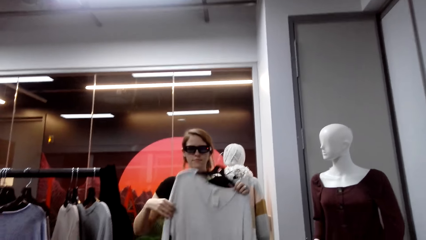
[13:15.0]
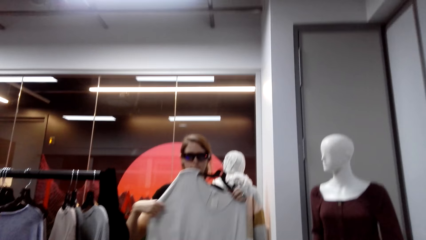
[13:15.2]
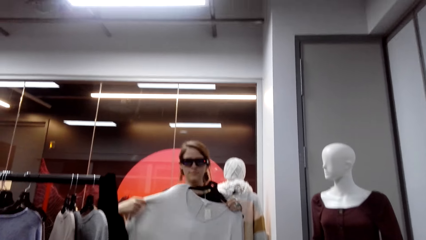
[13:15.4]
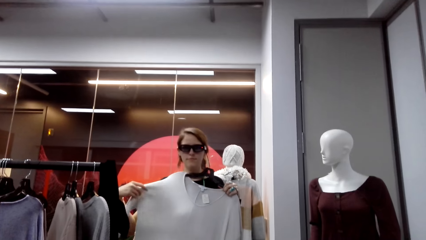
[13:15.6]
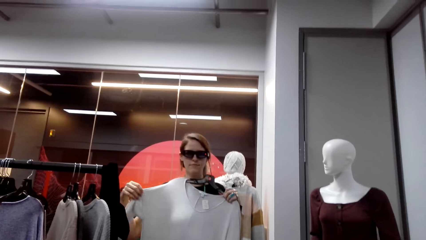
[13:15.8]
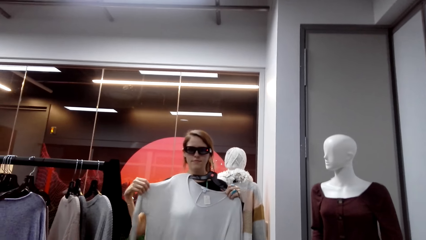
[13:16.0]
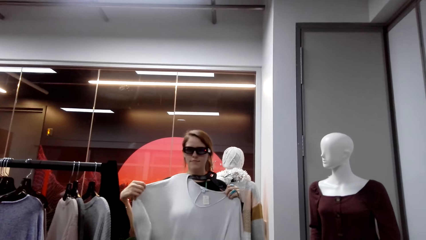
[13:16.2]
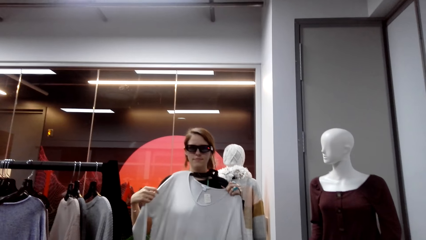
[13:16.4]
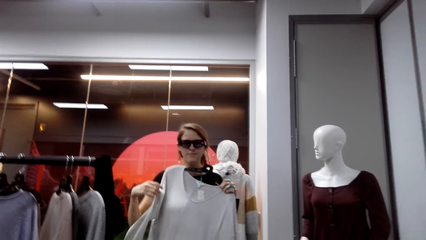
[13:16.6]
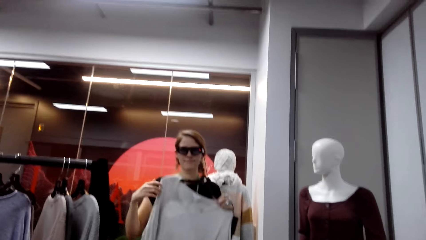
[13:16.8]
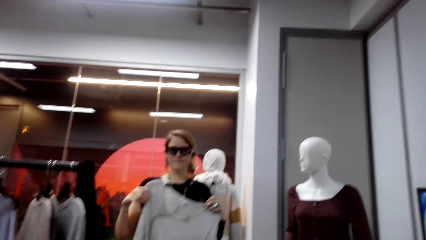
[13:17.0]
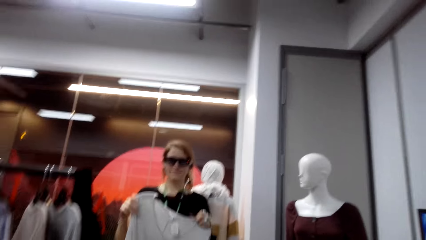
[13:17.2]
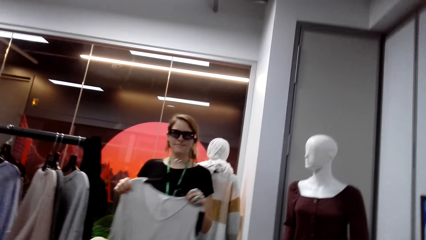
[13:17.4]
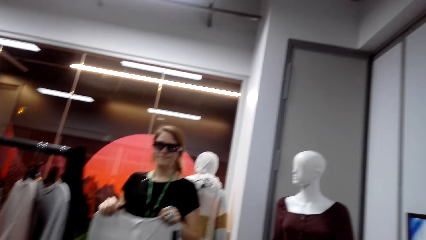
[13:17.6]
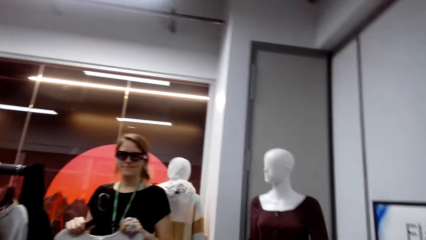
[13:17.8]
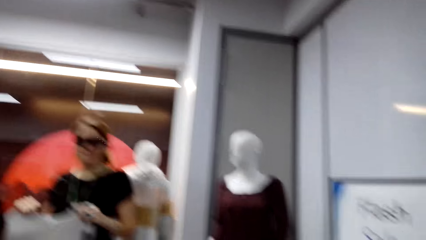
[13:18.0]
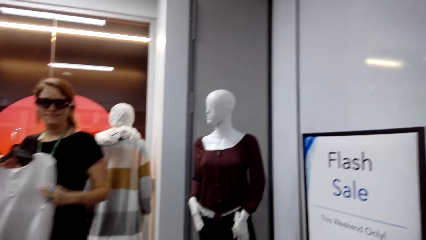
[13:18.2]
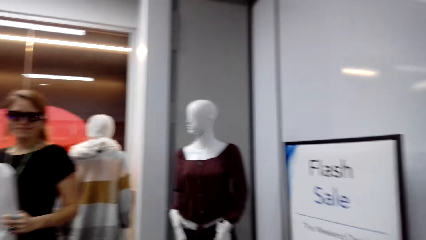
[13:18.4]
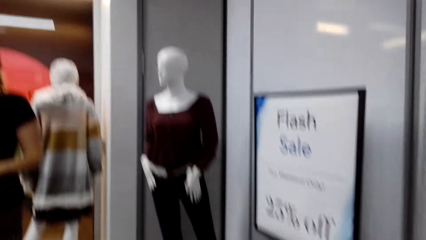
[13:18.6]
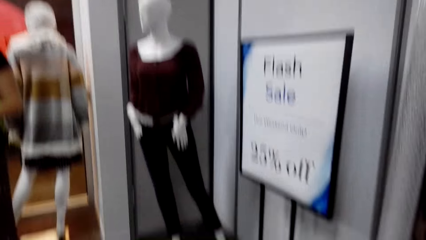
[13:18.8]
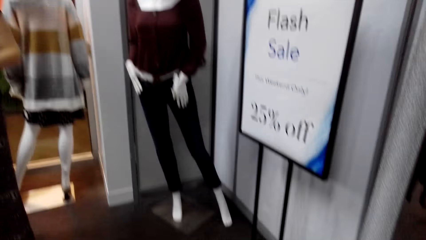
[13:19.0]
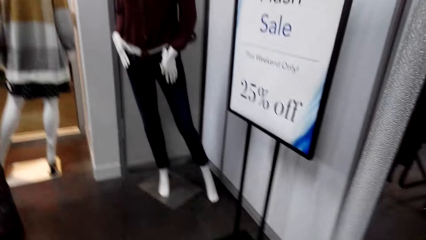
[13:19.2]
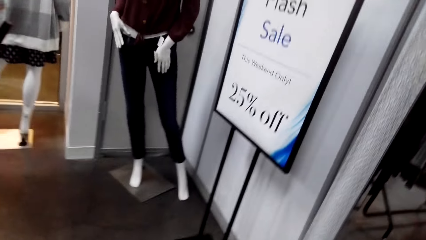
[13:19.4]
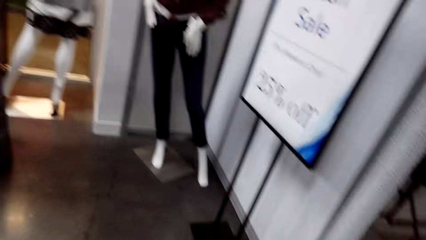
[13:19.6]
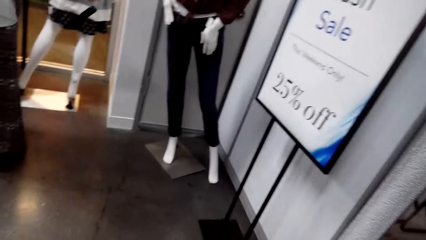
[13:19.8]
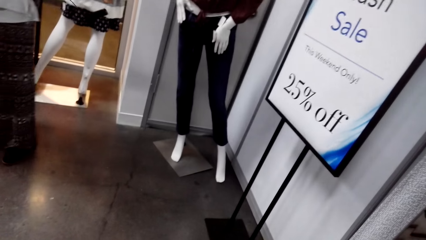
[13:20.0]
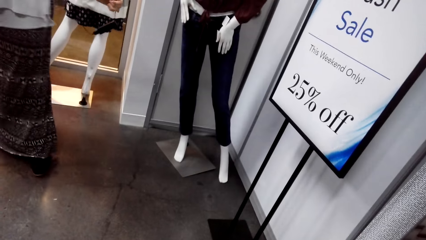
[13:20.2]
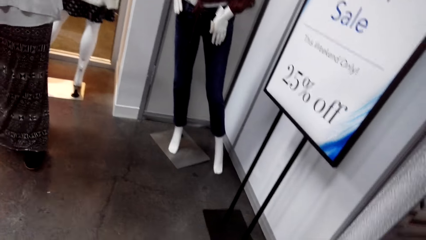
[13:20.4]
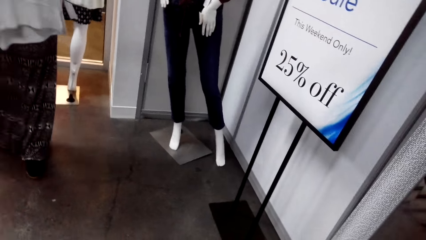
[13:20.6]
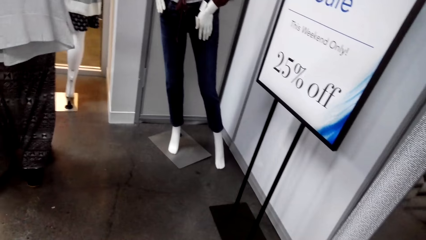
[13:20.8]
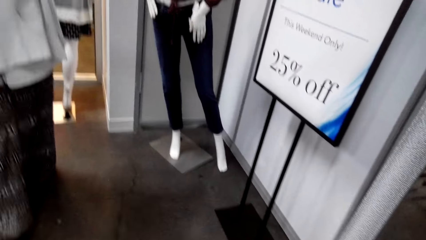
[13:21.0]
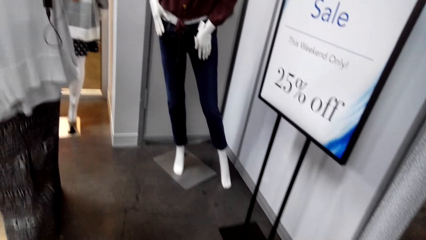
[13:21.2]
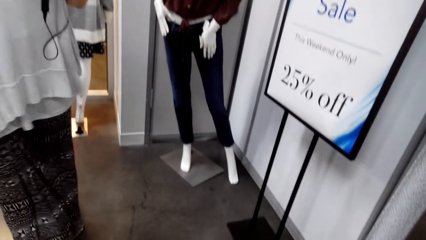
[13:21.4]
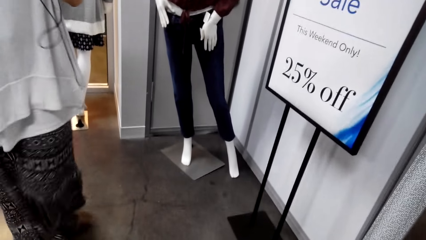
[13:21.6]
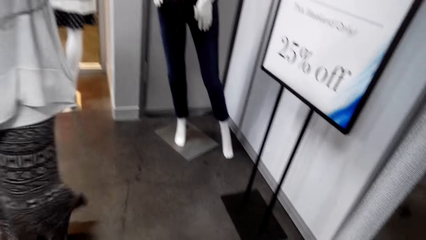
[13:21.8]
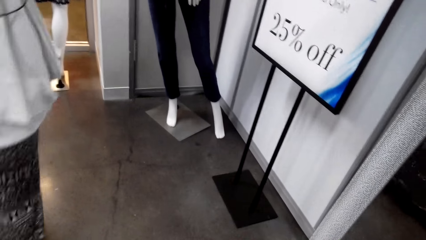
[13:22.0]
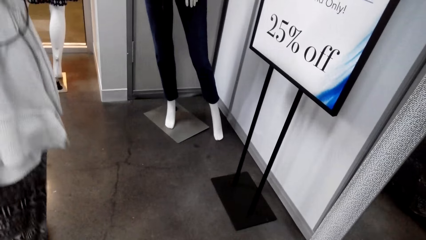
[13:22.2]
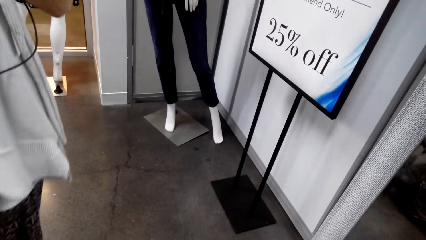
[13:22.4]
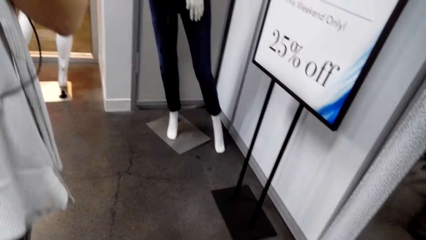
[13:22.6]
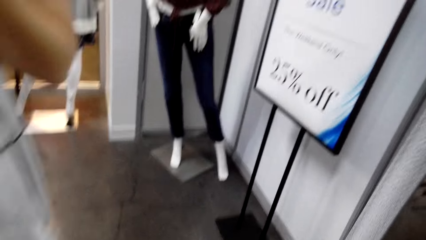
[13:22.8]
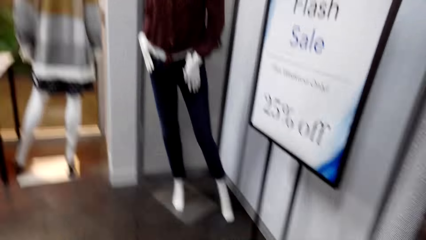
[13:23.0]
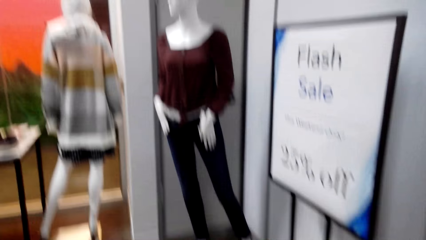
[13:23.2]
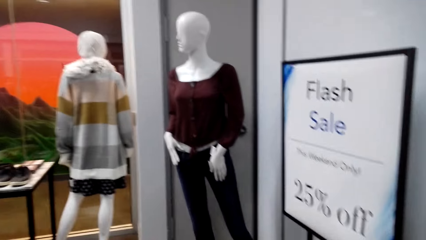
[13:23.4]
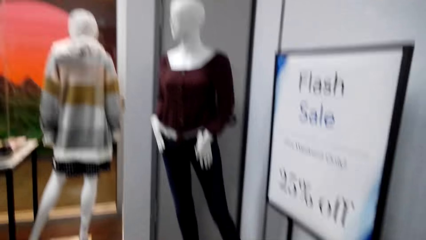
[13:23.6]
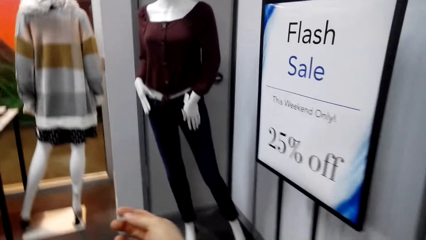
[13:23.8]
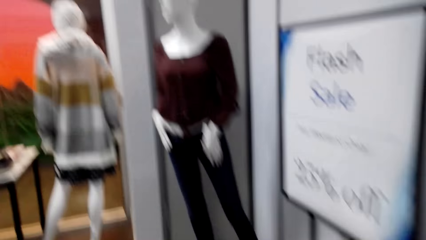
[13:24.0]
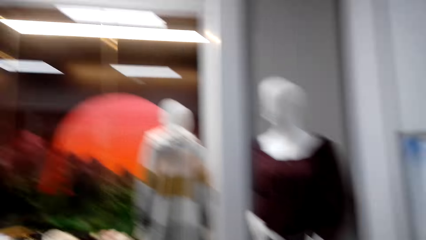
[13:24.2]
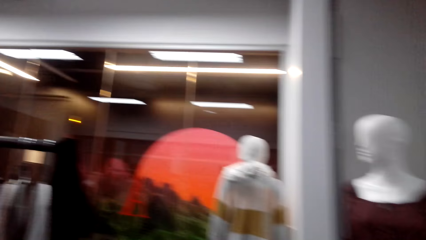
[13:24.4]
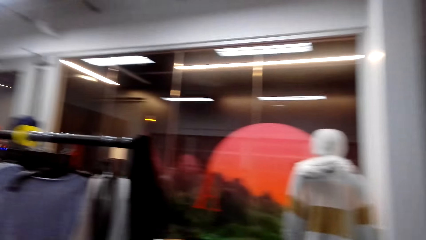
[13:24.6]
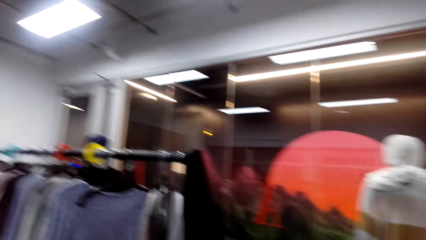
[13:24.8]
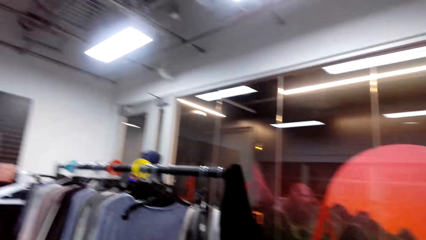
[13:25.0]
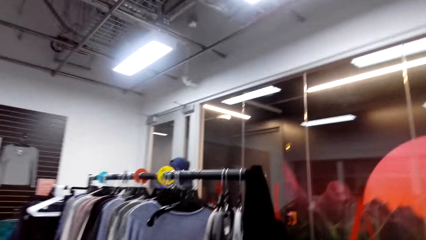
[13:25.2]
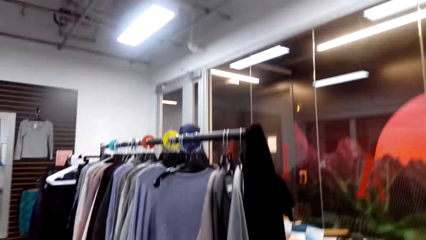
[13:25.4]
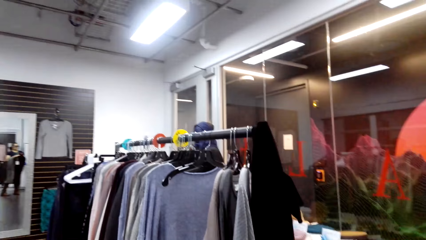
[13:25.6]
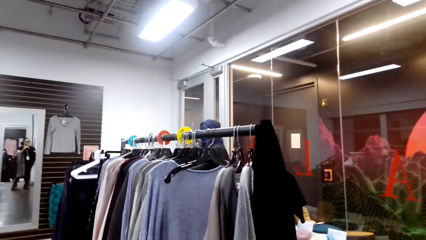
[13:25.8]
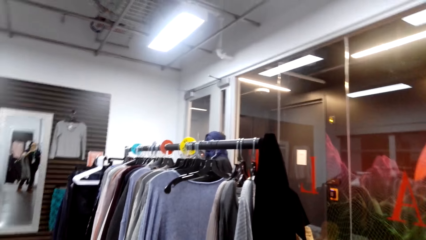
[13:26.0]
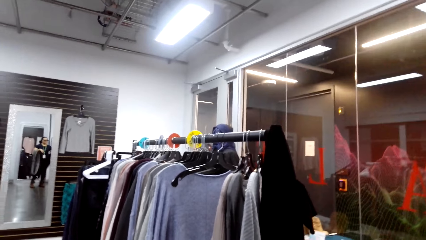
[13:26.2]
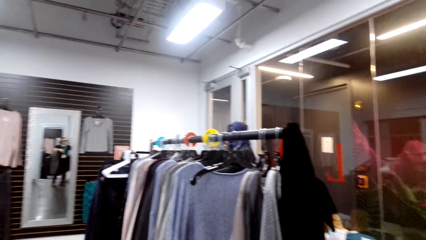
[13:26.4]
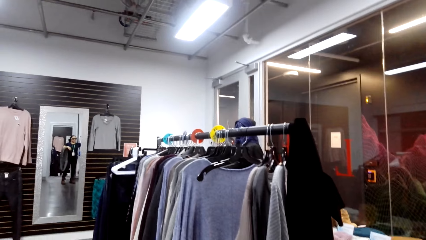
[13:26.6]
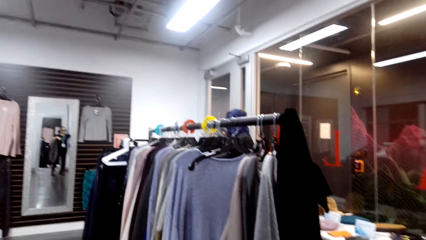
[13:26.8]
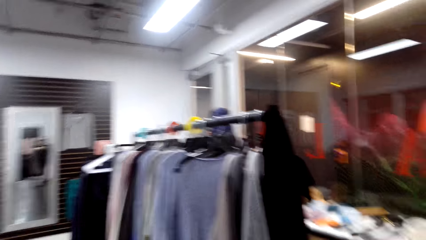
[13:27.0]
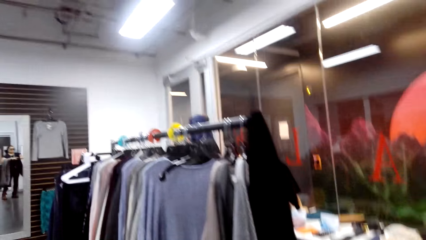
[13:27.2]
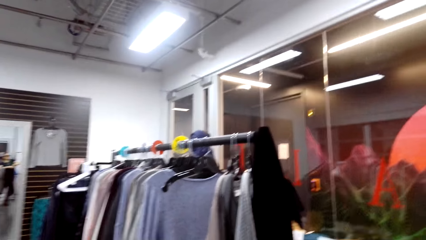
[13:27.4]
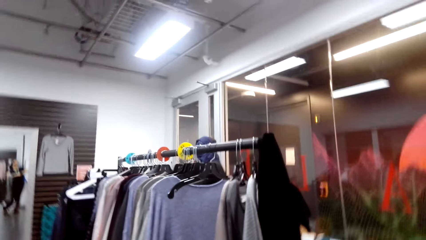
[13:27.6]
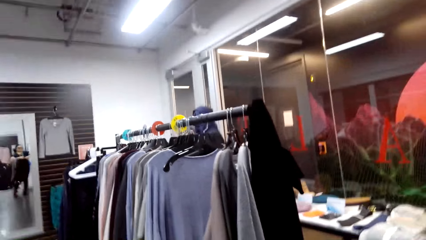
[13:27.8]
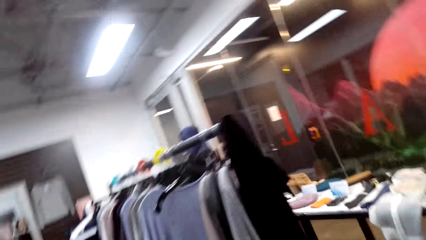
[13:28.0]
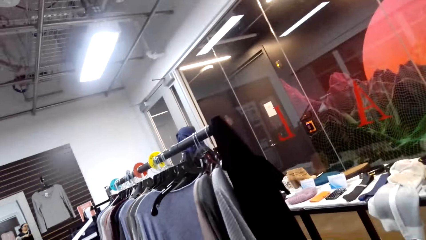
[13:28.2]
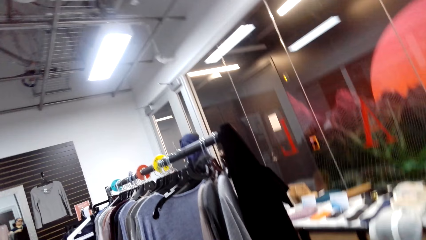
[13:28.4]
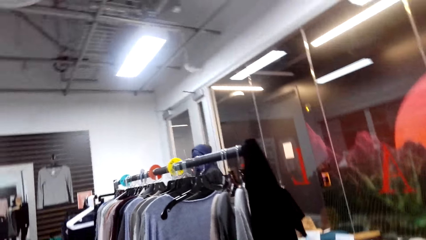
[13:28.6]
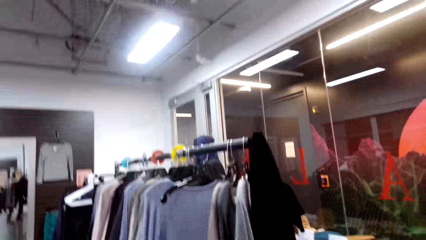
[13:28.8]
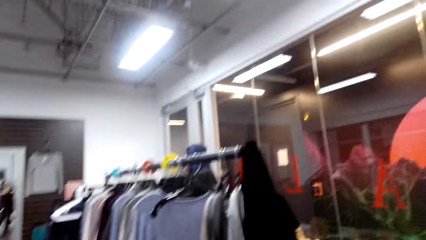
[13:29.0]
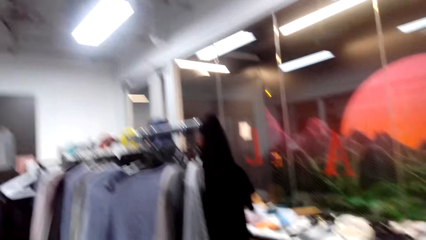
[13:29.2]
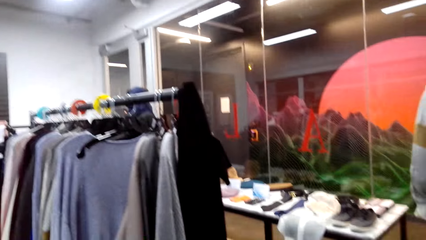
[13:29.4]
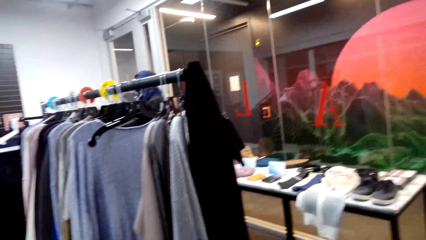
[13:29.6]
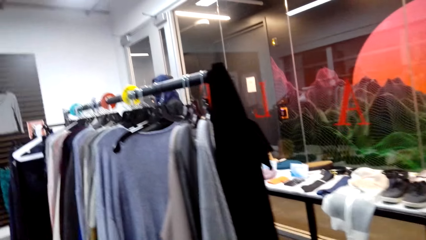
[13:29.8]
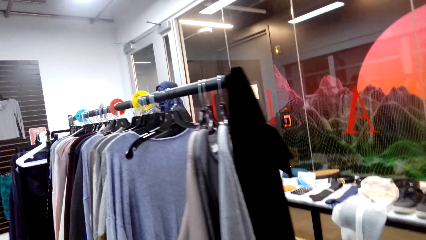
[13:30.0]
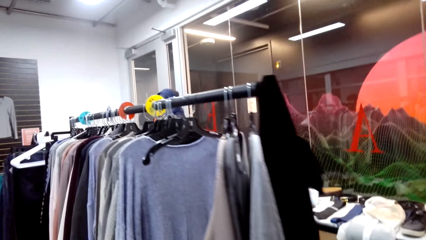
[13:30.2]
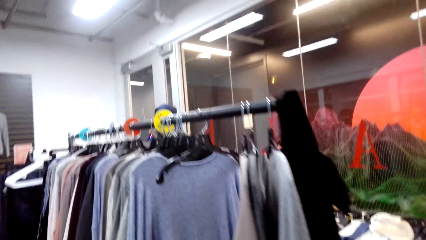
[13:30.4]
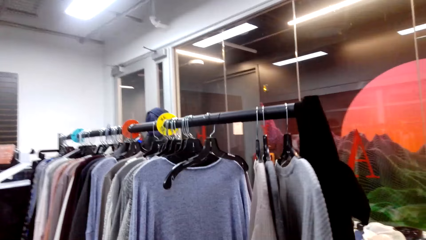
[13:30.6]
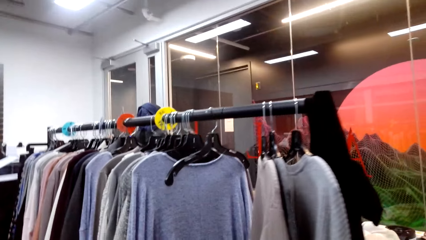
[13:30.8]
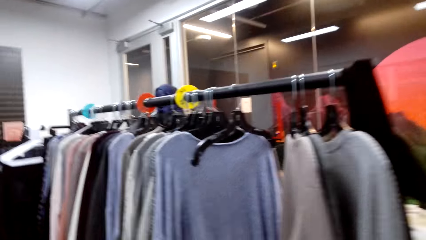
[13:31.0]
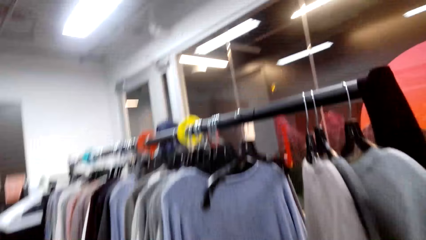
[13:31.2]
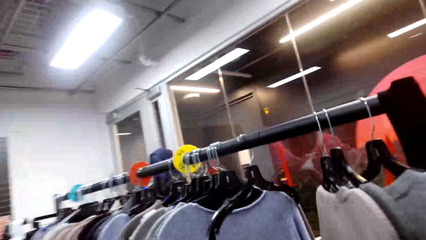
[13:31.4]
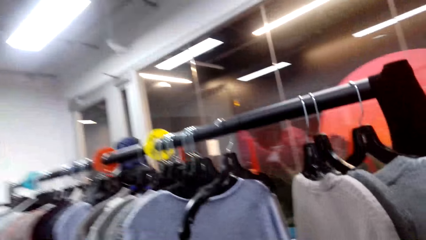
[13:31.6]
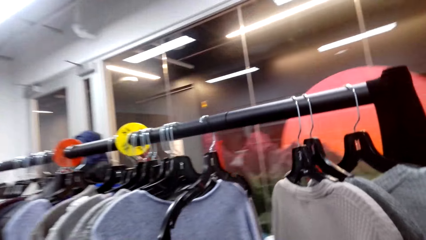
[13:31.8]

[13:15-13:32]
A woman stretches the cloth in her hands. The camera wearer talks. The woman walks. The camera wearer walks around and talks.
